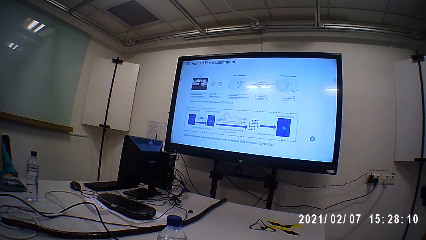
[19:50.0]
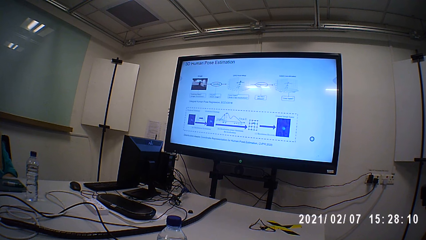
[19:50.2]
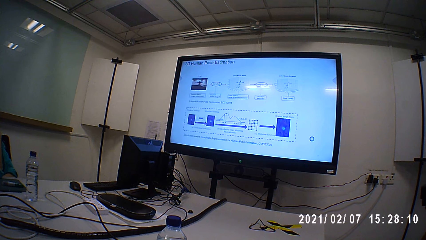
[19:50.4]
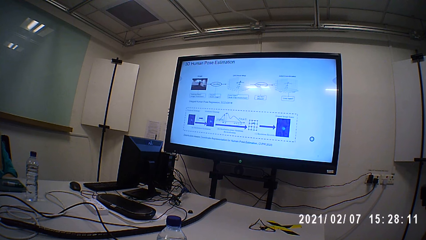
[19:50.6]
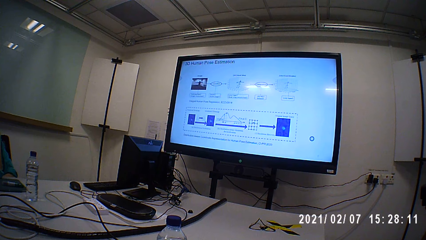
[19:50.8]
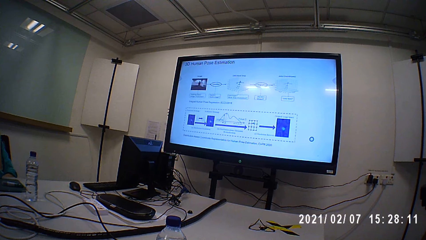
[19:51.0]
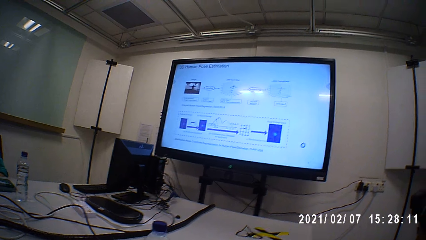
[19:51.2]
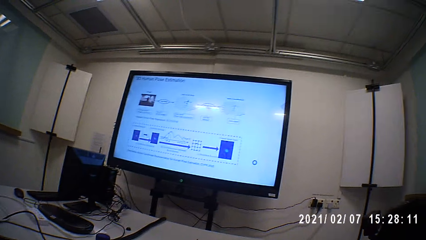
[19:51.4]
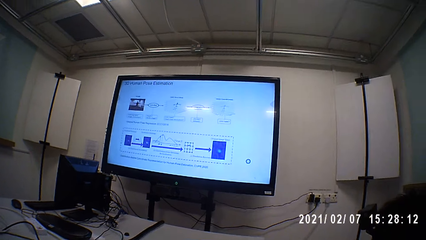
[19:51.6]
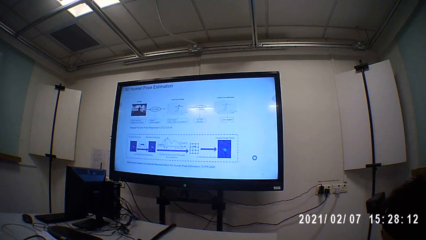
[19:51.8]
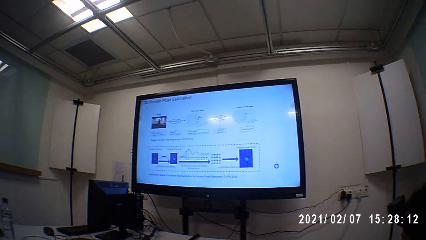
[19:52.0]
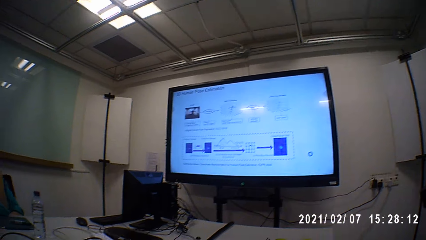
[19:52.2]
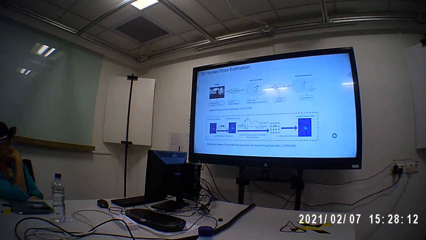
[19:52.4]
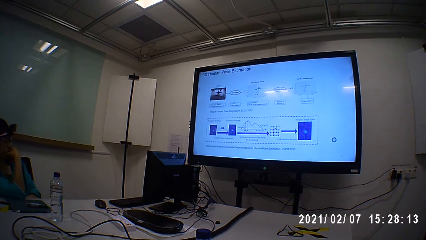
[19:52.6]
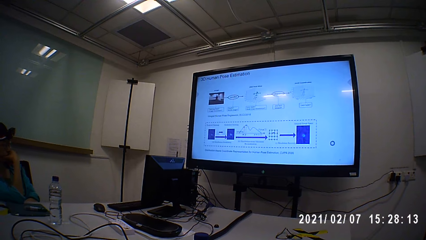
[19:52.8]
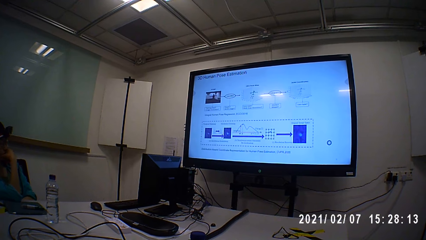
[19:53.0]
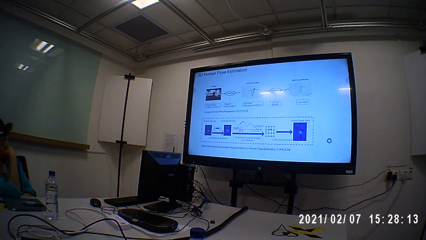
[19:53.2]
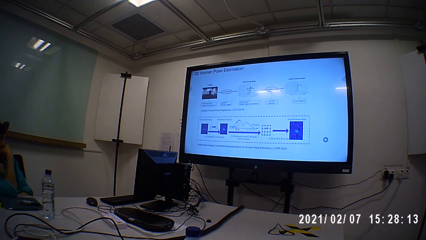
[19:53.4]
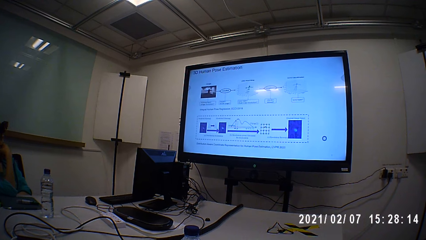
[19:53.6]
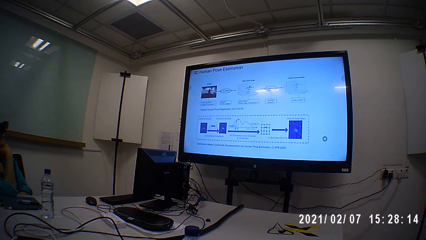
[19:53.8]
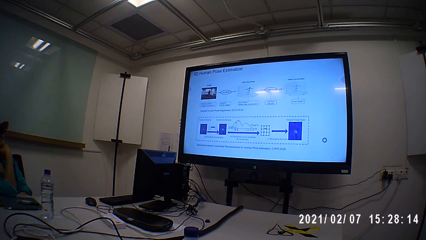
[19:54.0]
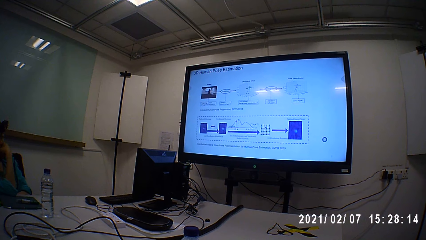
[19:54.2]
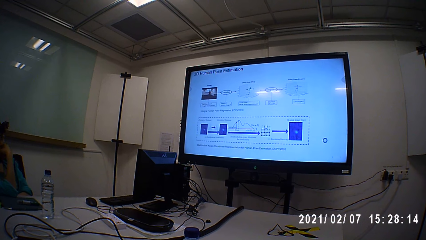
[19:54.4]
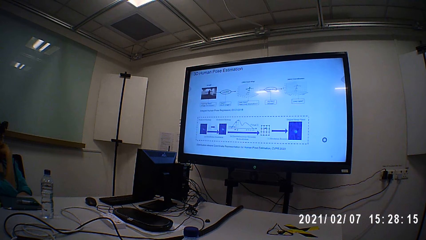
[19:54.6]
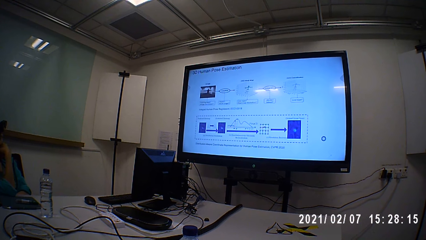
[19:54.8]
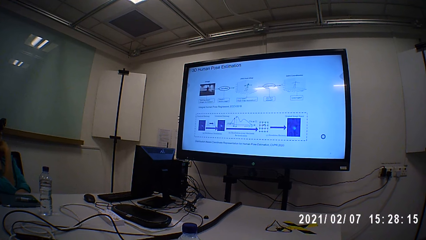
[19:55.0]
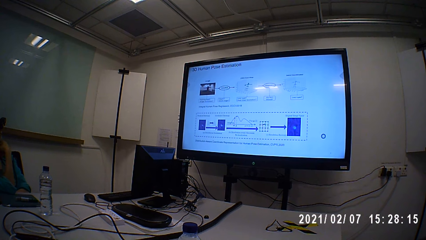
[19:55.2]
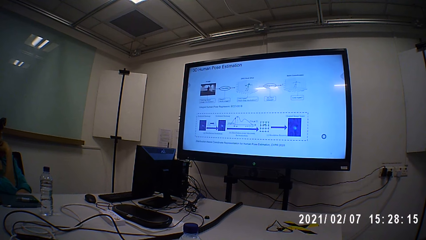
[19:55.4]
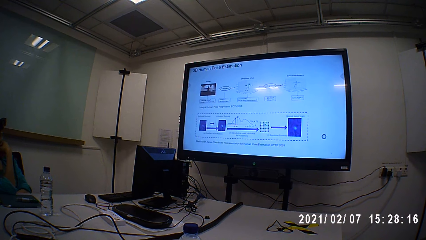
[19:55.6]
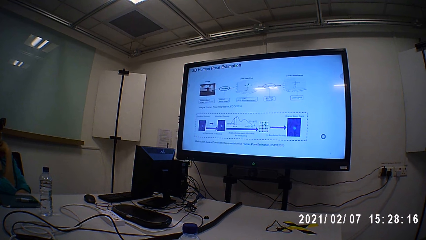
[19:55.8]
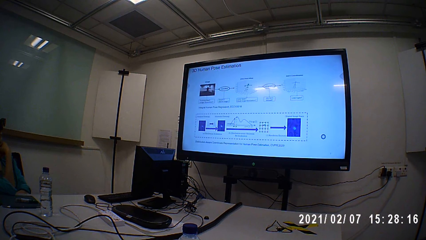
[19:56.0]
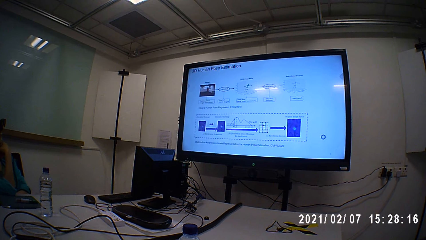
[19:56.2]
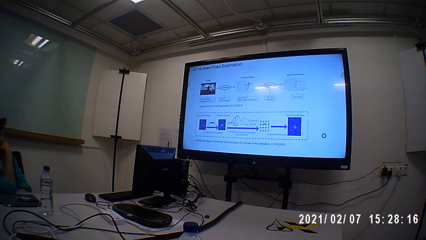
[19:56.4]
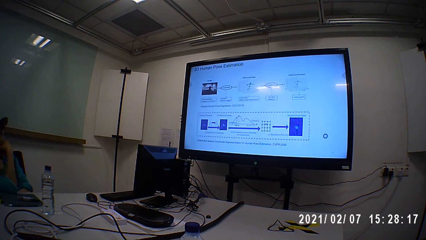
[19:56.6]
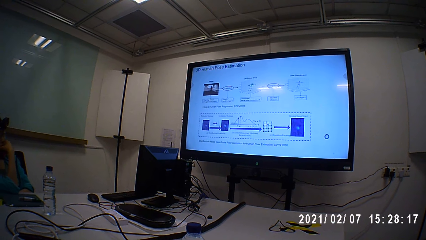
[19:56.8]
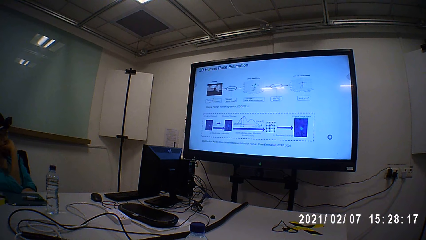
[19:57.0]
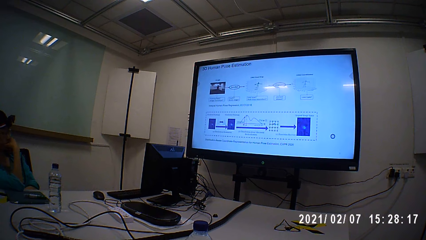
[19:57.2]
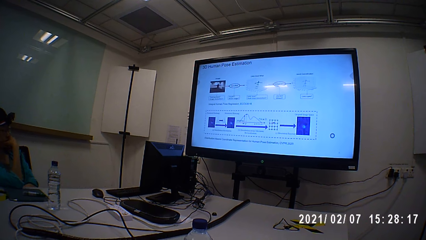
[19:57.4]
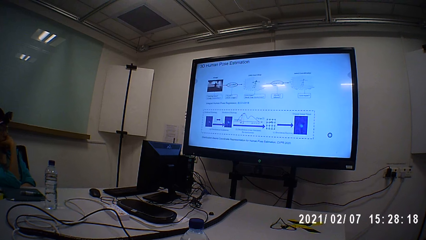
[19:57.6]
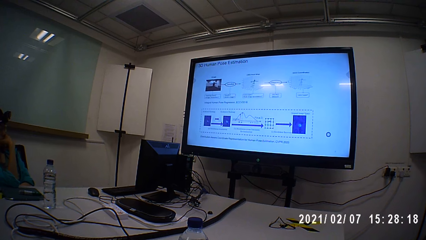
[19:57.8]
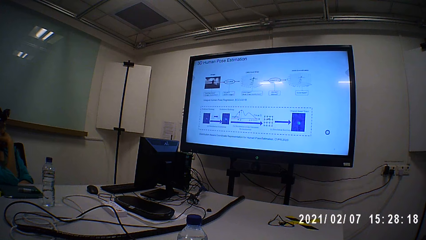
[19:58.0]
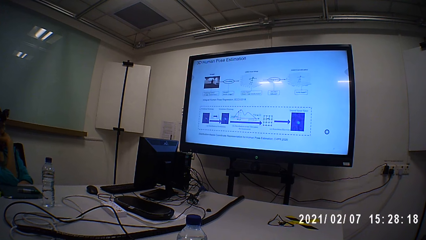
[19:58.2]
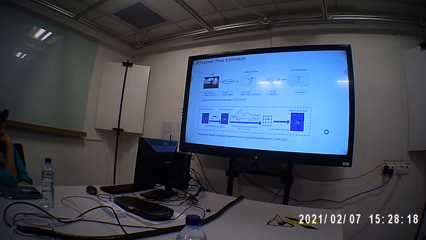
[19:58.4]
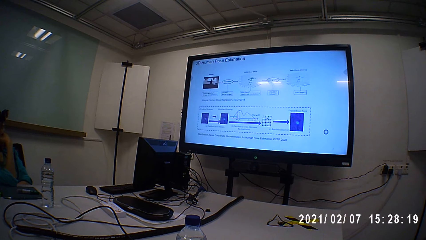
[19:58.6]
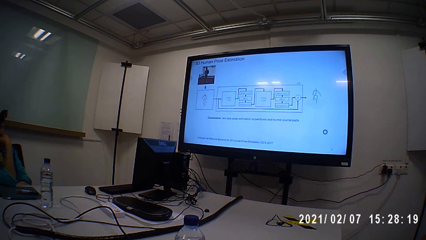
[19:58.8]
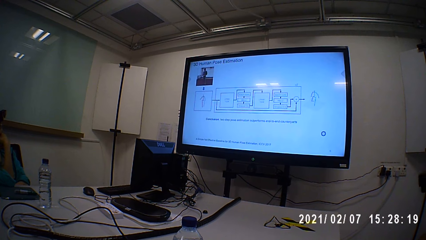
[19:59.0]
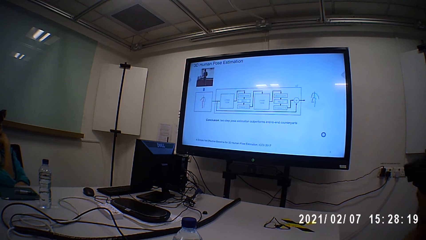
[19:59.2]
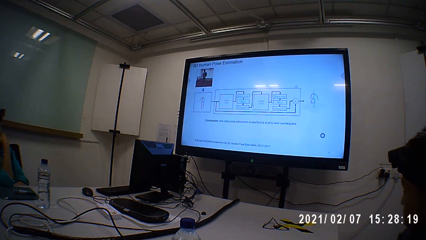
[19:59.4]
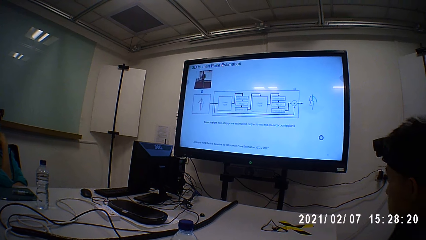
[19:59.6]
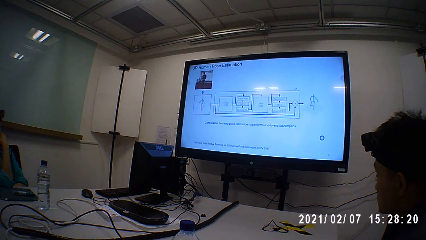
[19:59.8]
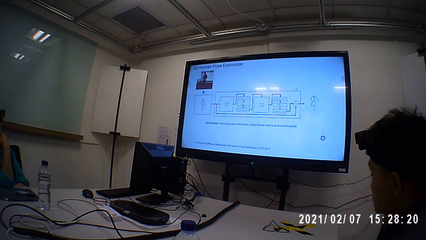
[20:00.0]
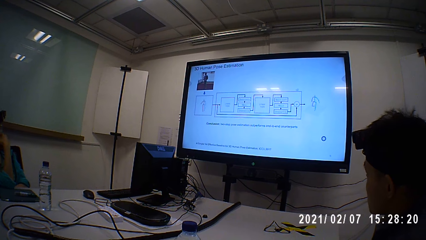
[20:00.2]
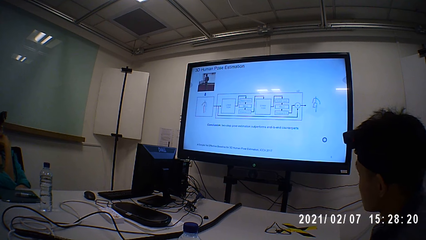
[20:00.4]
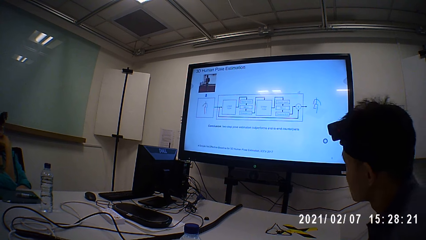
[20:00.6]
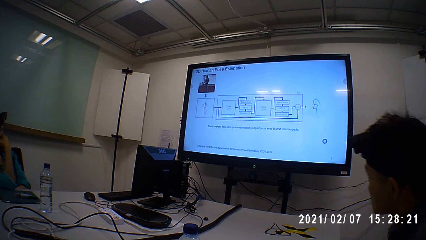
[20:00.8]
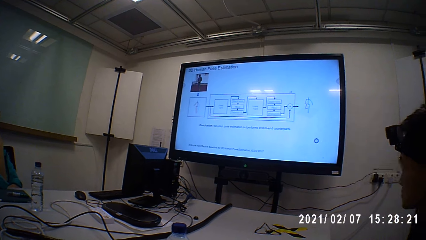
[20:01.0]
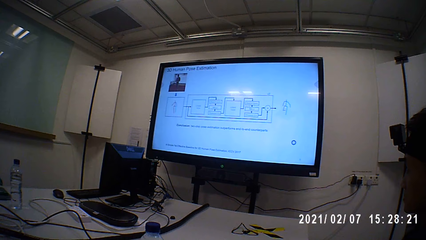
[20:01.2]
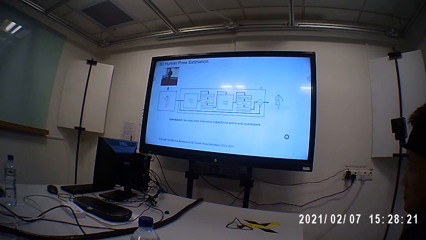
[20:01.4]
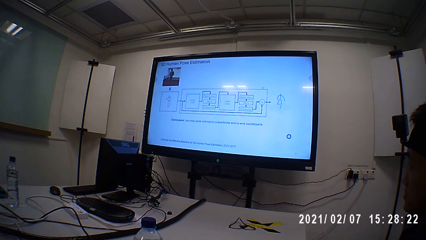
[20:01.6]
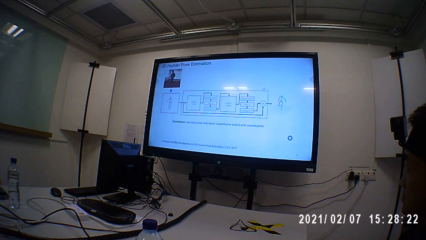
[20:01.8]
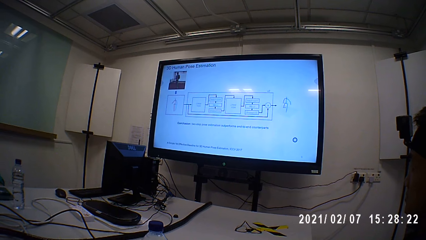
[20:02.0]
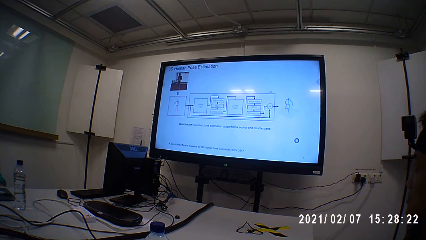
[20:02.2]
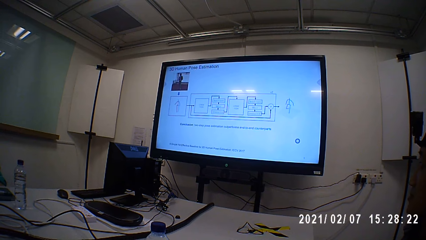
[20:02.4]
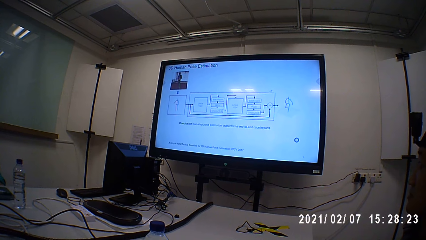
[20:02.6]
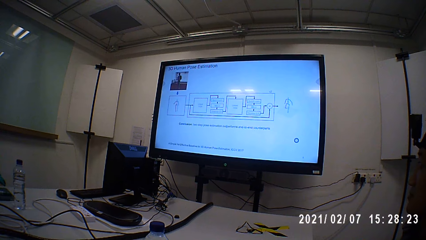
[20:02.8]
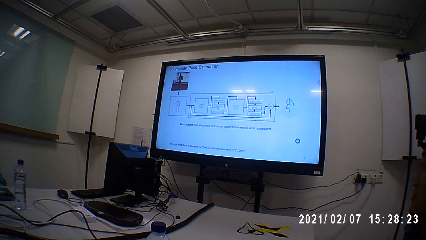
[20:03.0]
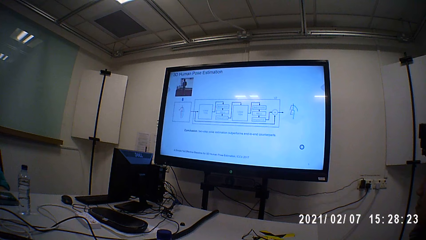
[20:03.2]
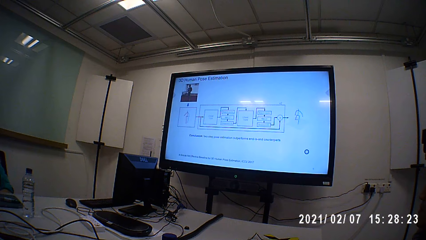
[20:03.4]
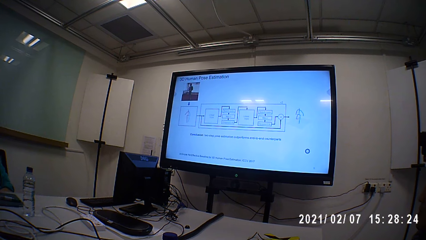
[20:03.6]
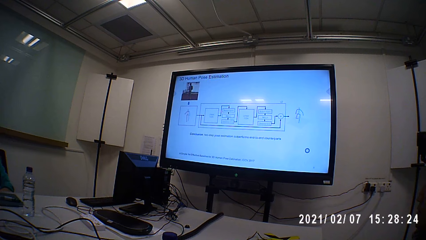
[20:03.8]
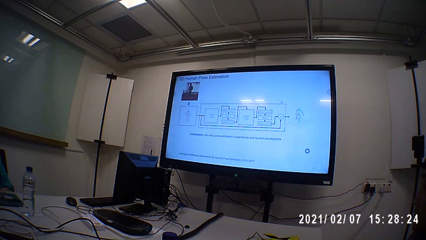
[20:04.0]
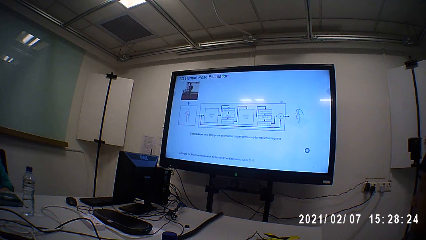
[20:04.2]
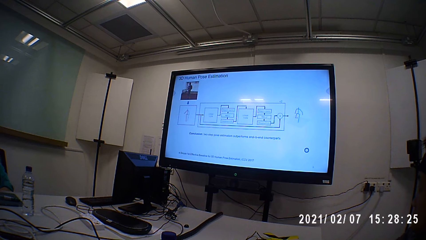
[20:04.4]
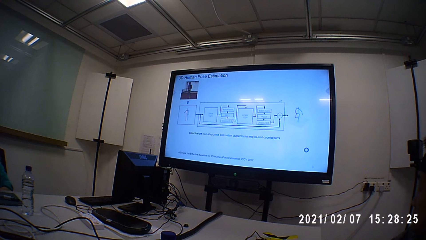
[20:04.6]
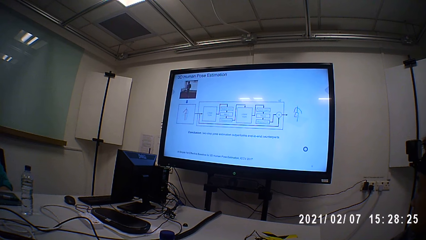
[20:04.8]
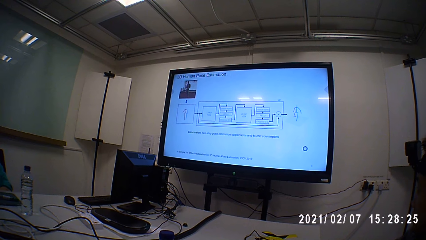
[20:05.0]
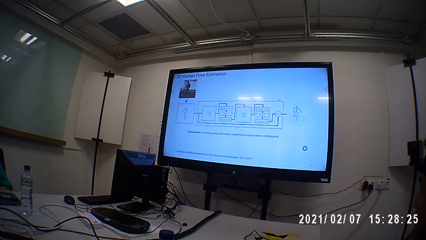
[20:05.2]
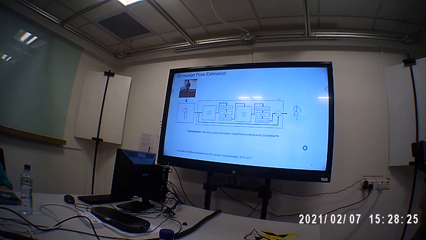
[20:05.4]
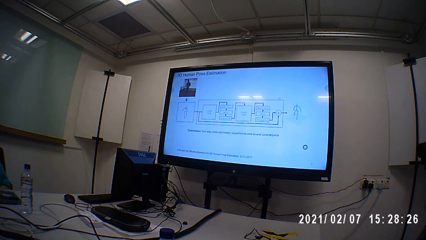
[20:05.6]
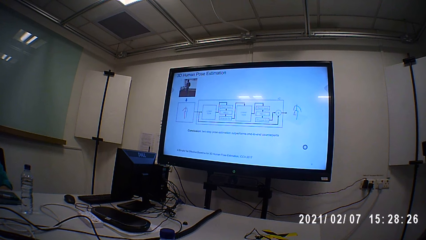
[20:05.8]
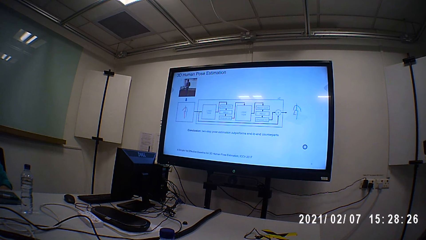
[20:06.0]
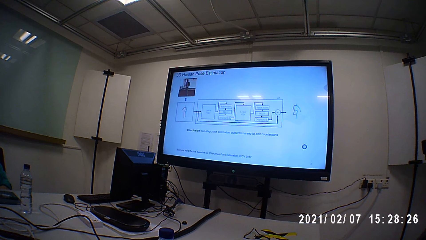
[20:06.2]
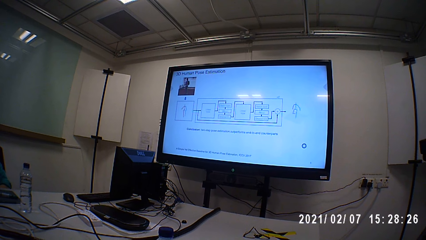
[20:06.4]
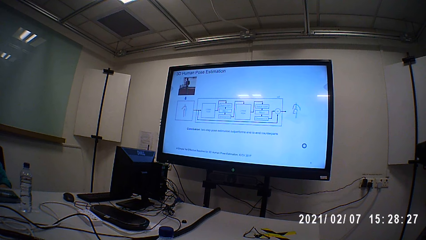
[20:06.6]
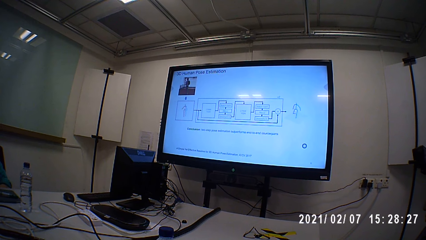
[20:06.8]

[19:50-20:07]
The camera wearer stares around. They watch a film on the television. A person moves the body. The camera wearer and the person watch the film on the television.
